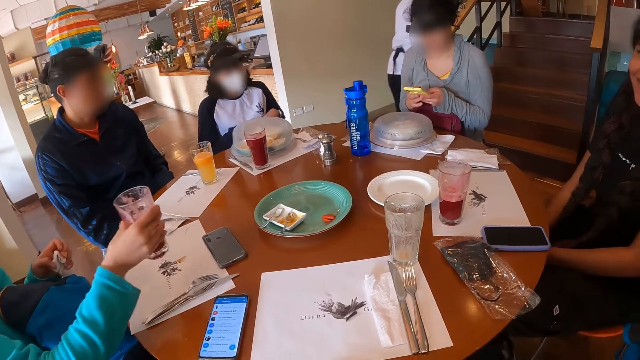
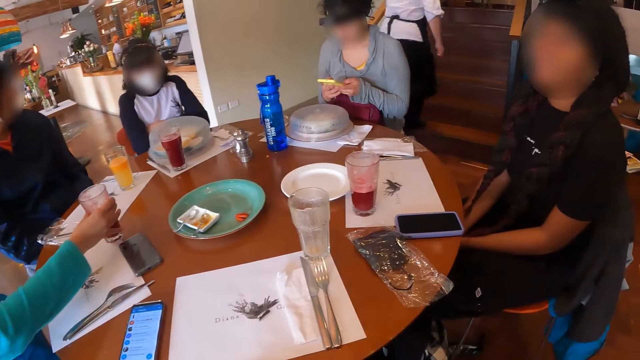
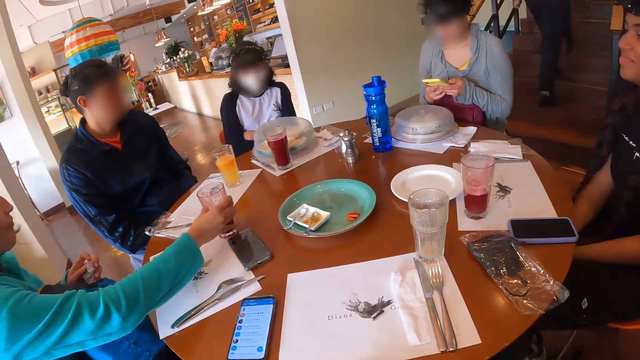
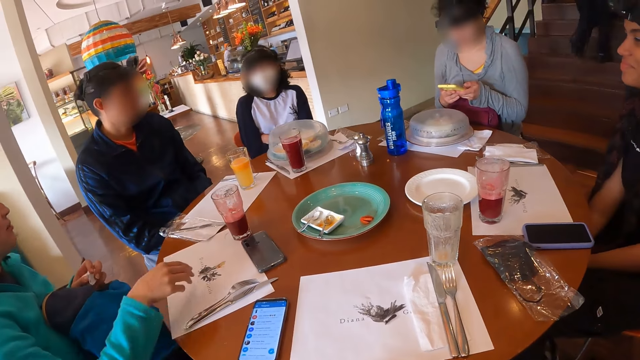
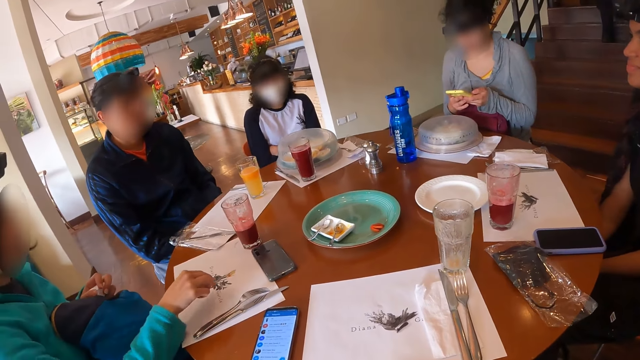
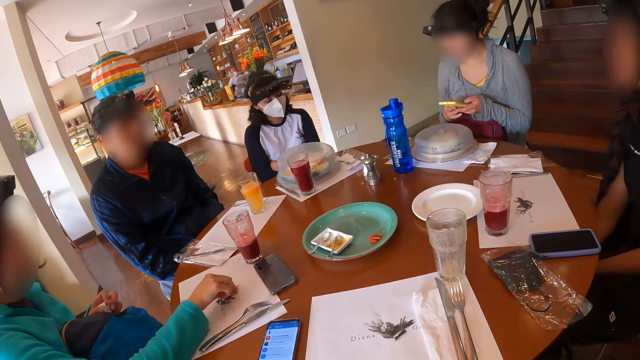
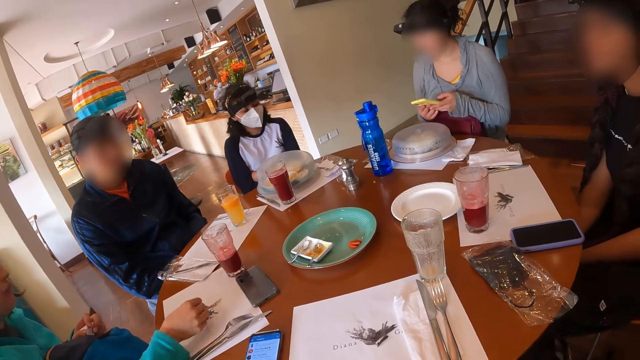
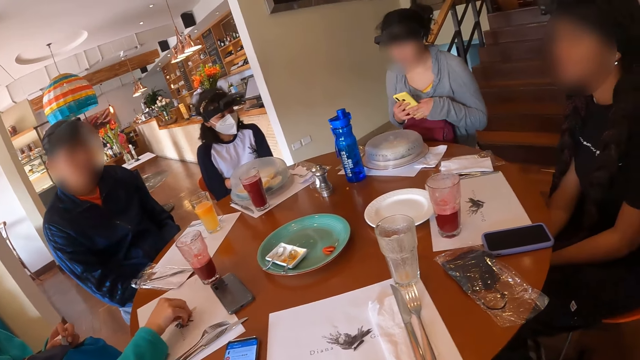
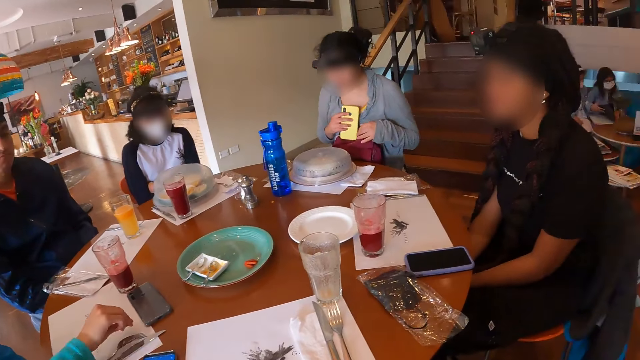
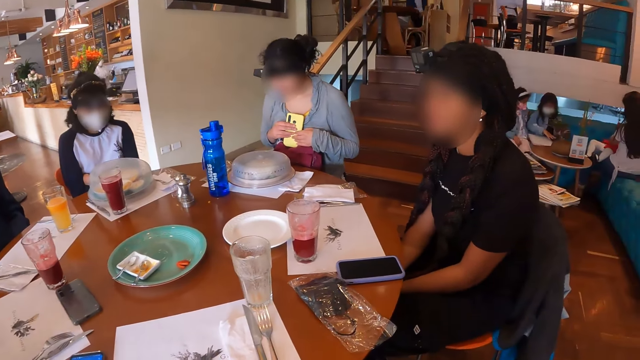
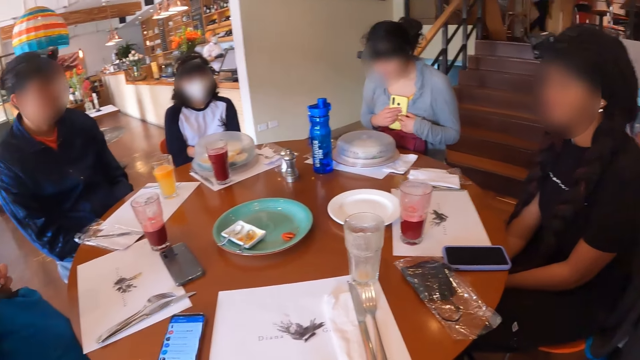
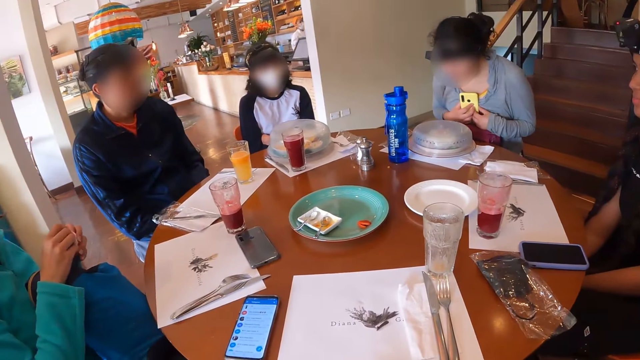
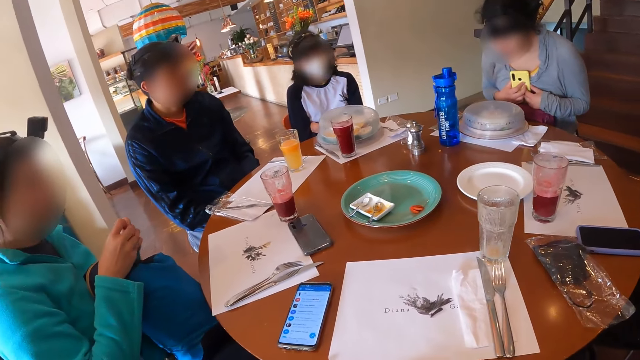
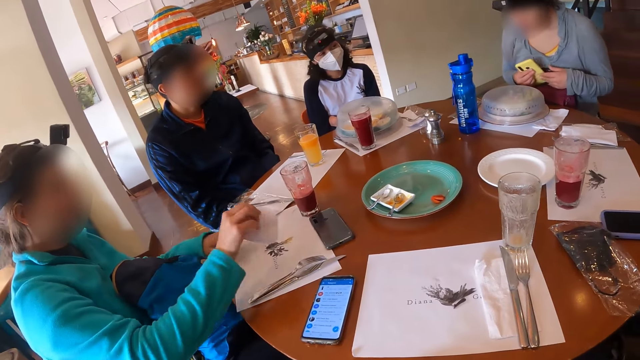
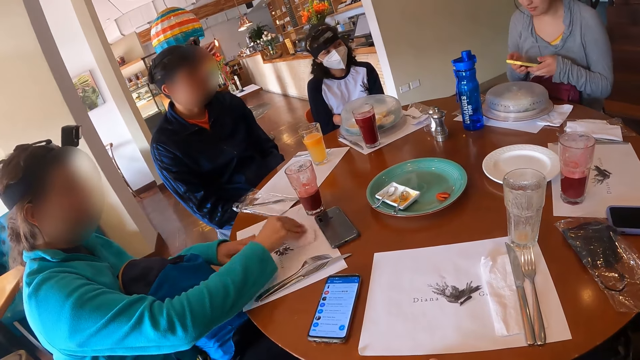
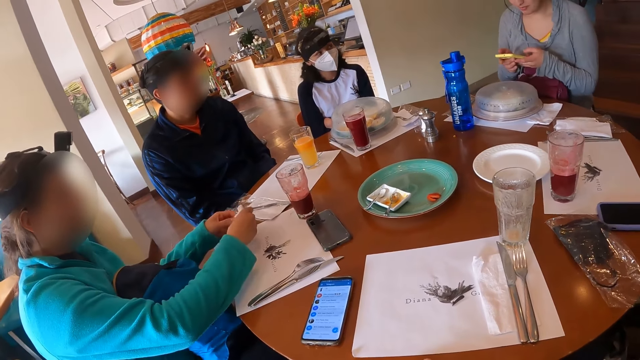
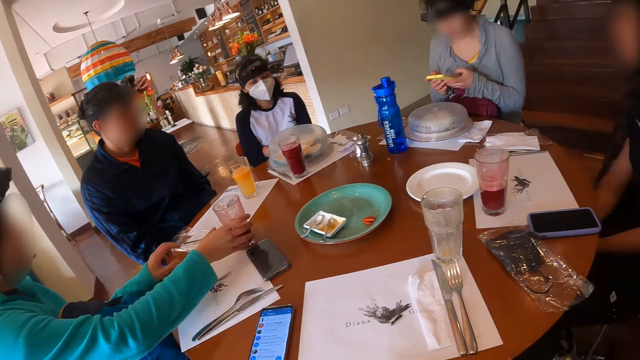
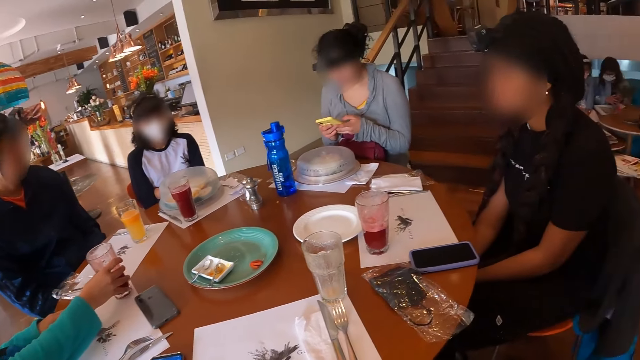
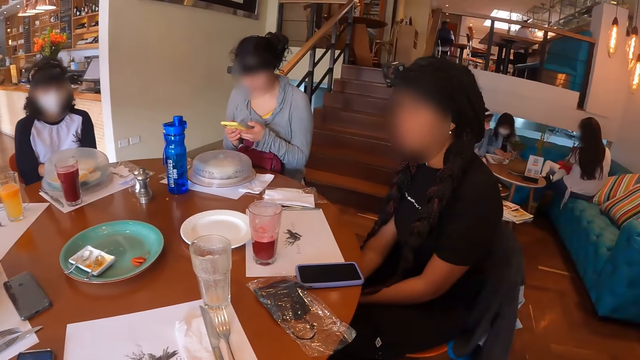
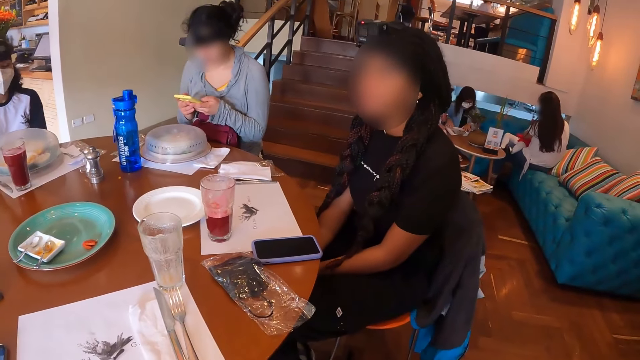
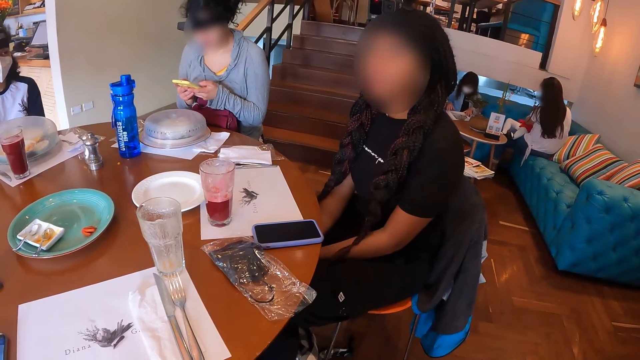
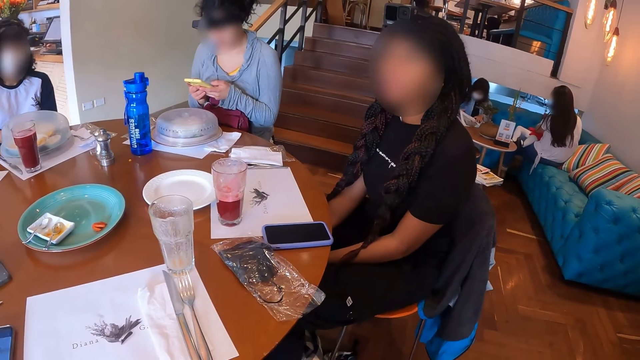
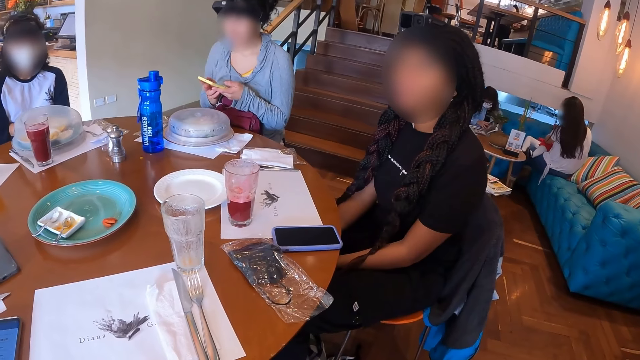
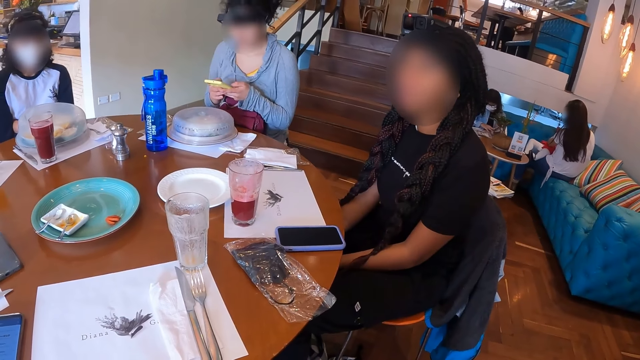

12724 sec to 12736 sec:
The waiter walks away from the group of people. A woman drops the cup of juice on the table with her right hand. The woman cleans a paper on the table with her right hand. The woman picks up something. Another woman holds the phone on her chest with her hands and presses her phone with both hands. The first woman cleans the paper on the table with the serviette paper. The first woman picks up the glass of juice from the table with her right hand.

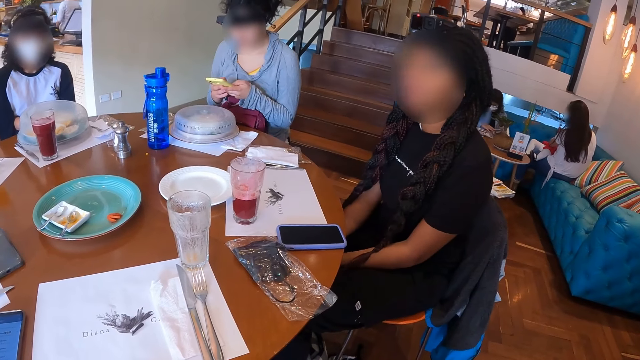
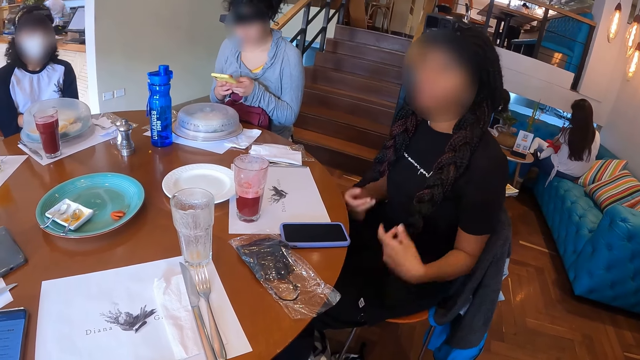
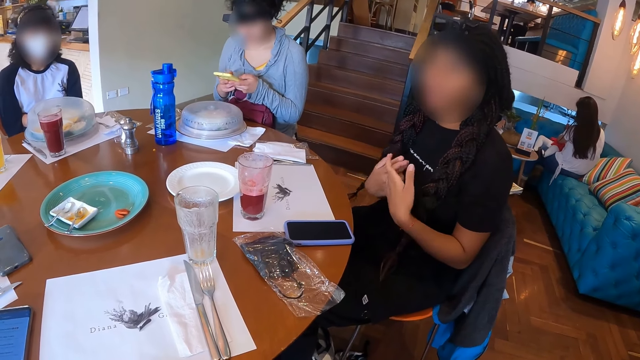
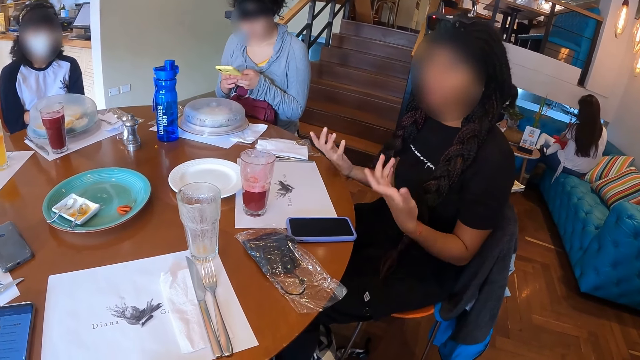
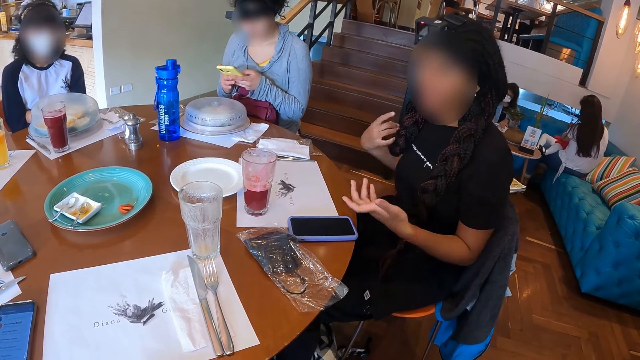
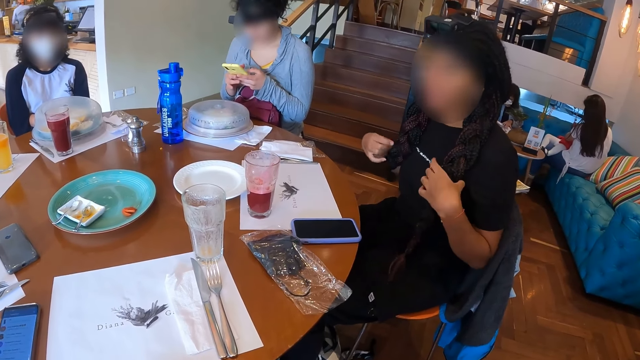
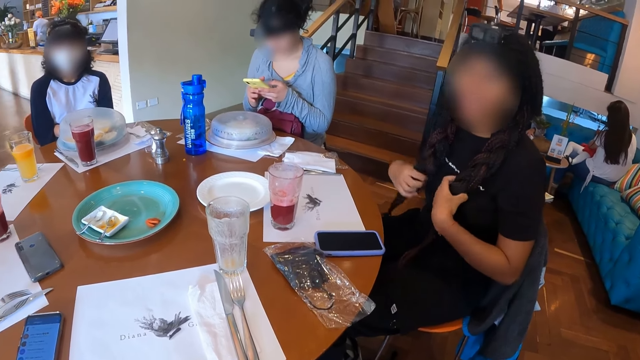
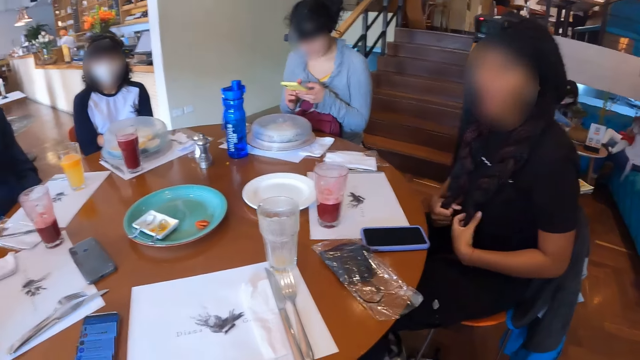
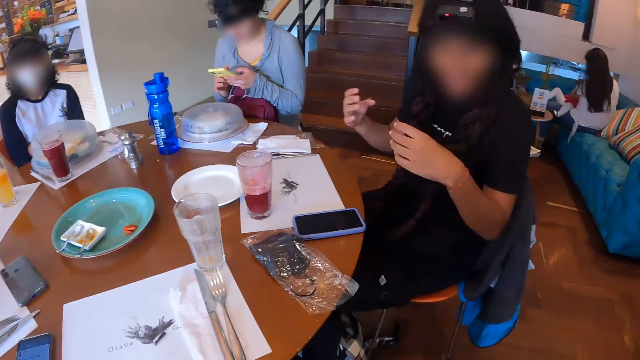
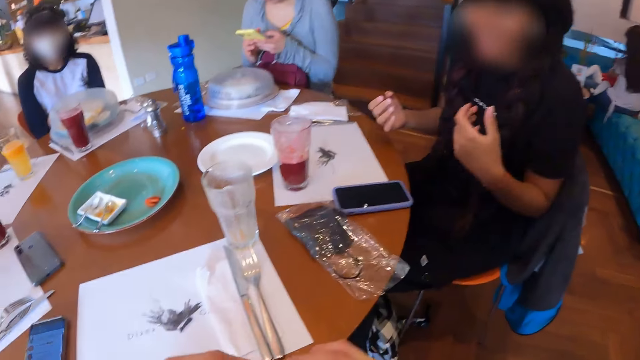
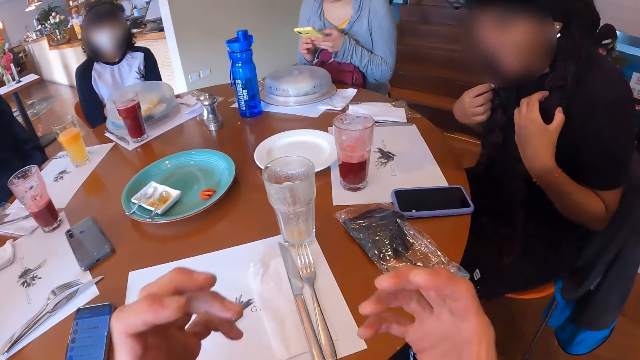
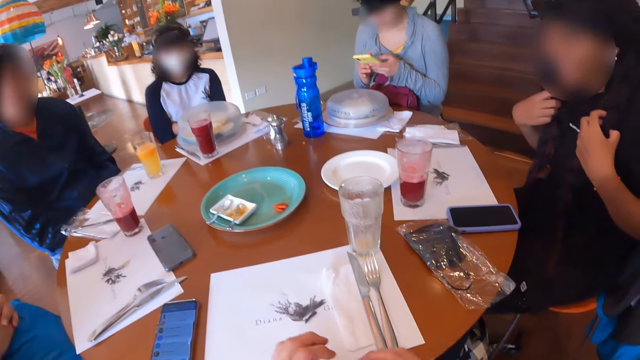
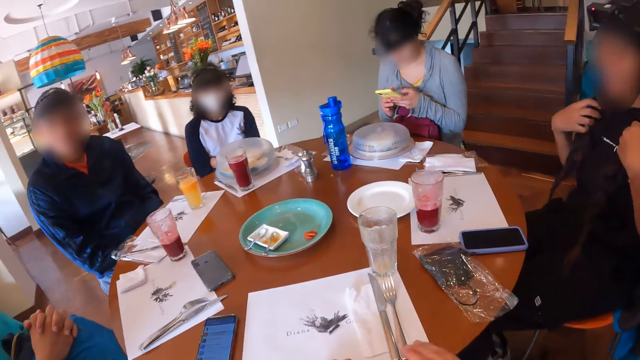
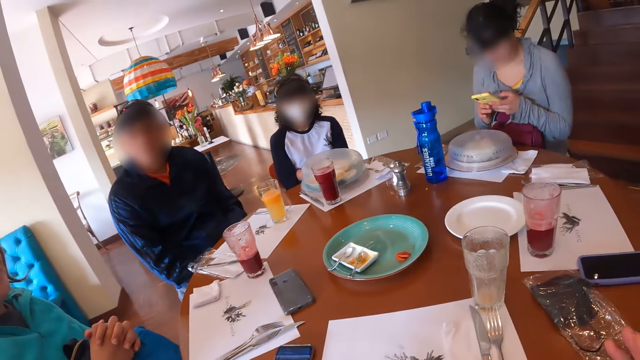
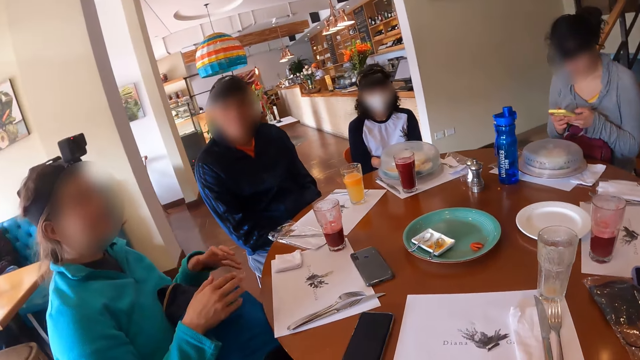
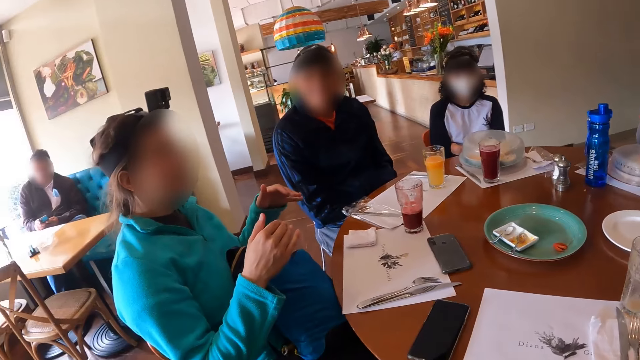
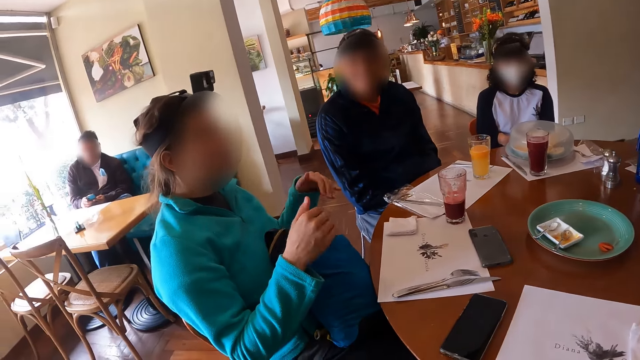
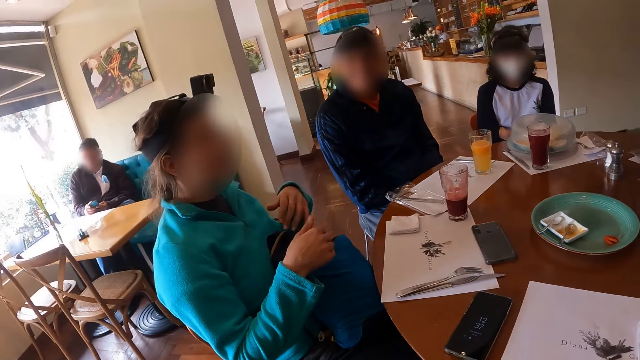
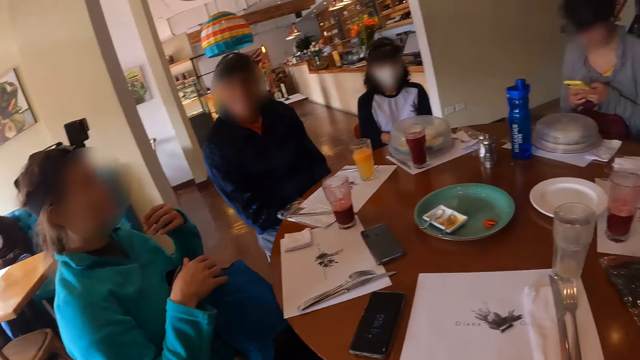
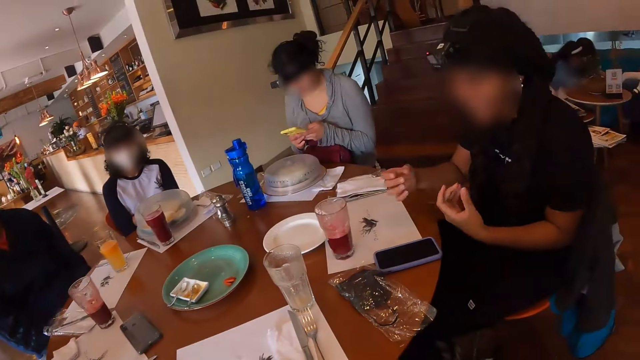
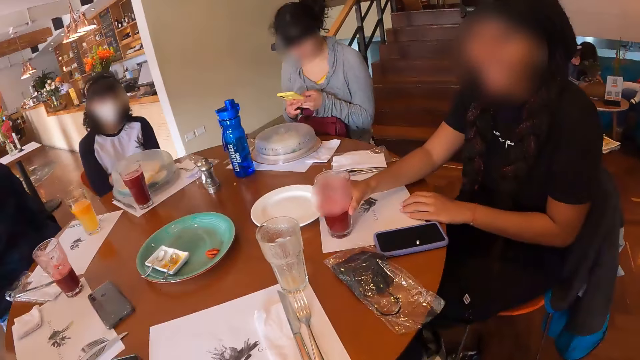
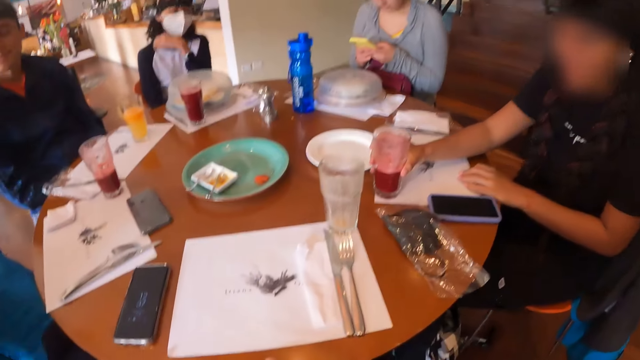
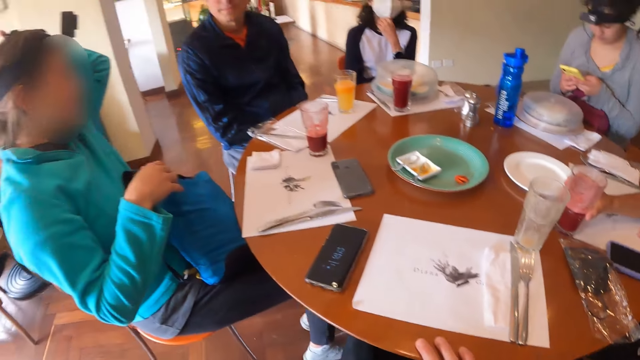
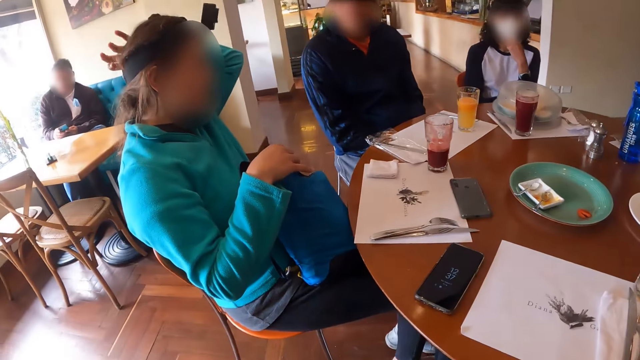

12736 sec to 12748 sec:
A lady gestures out. The lady touches her hair with her hands. The camera wearer gestures out. Another lady gestures out. The first lady moves a glass of juice on the table with her right hand.
